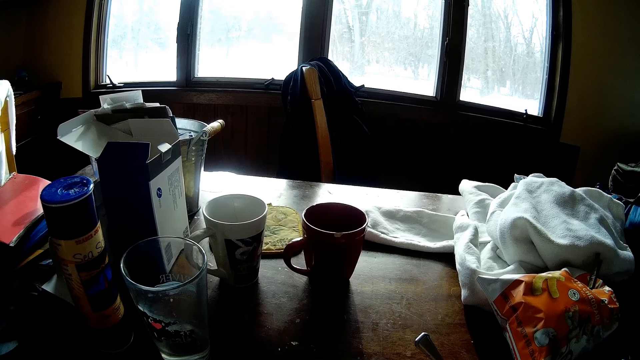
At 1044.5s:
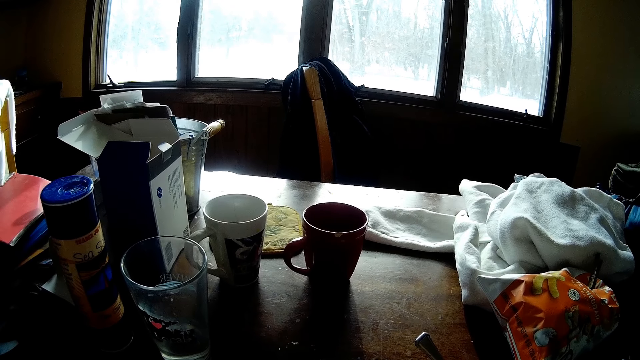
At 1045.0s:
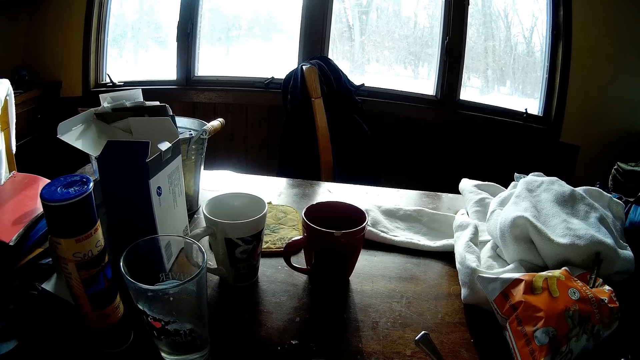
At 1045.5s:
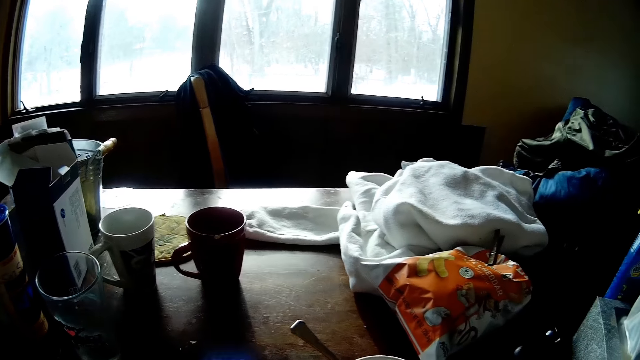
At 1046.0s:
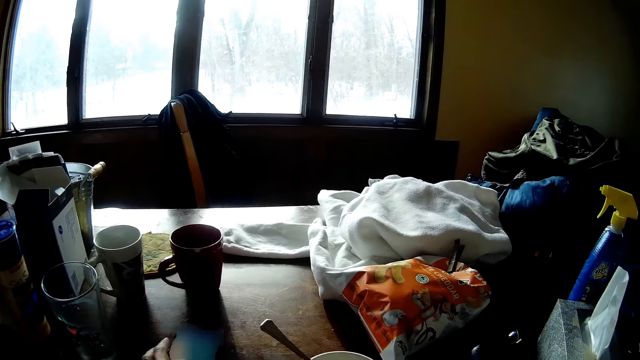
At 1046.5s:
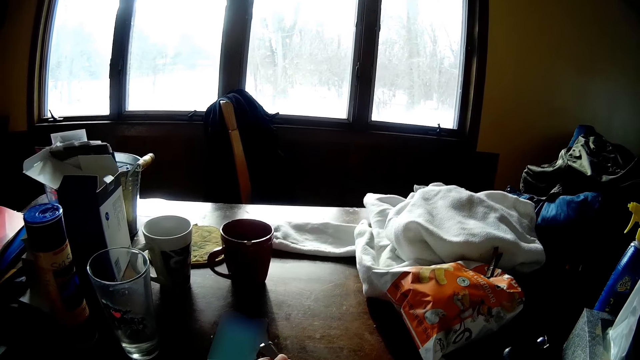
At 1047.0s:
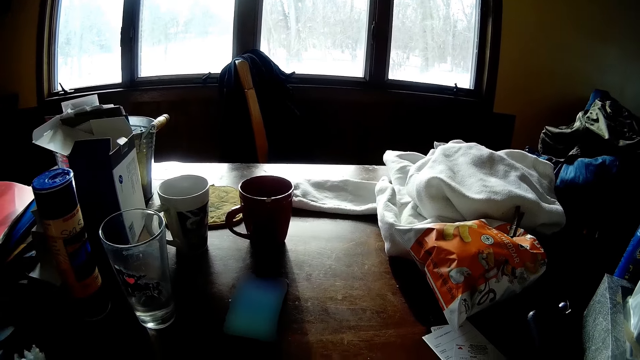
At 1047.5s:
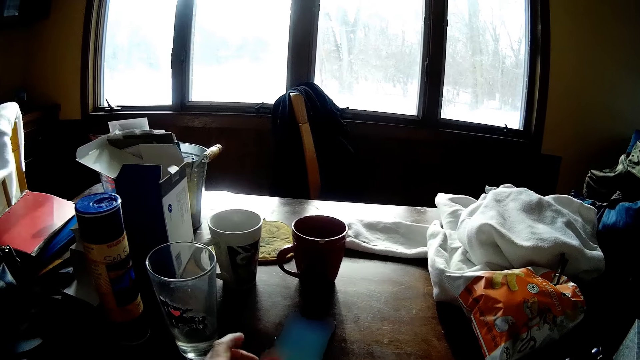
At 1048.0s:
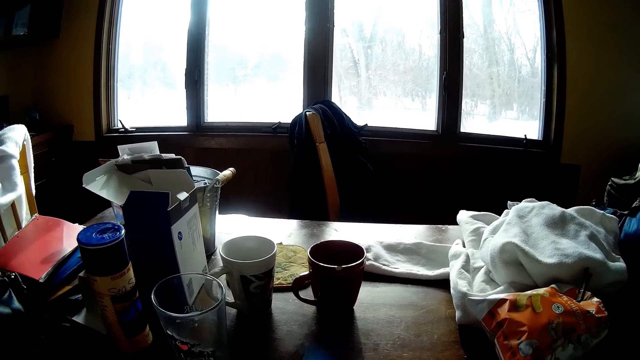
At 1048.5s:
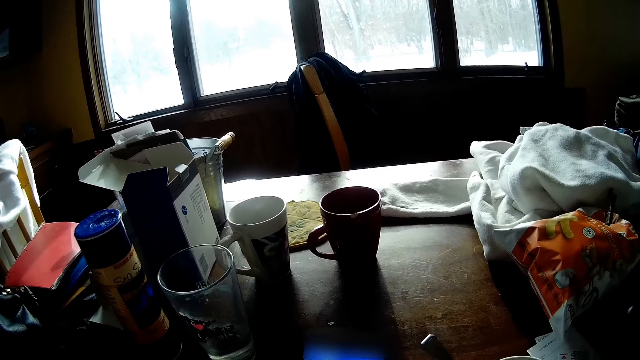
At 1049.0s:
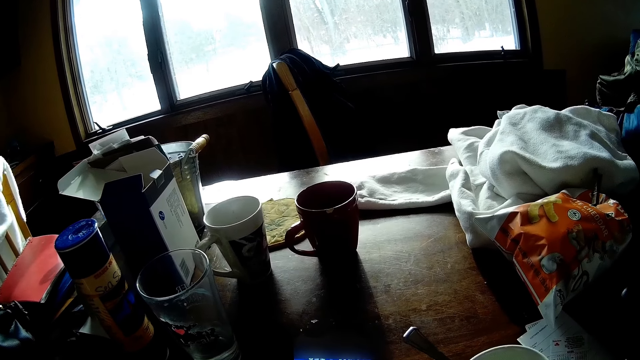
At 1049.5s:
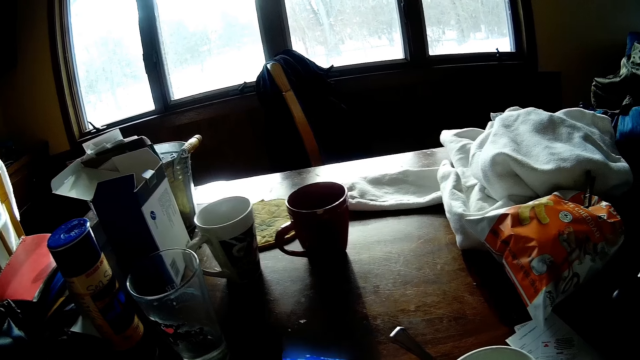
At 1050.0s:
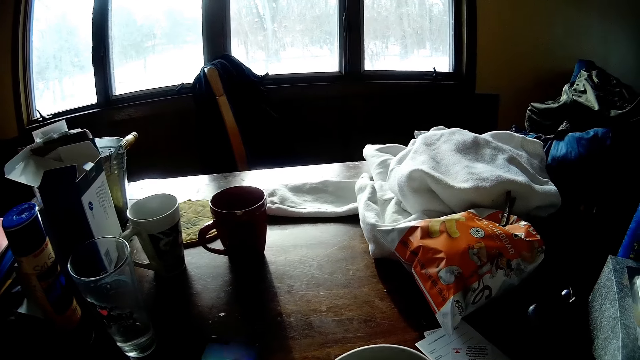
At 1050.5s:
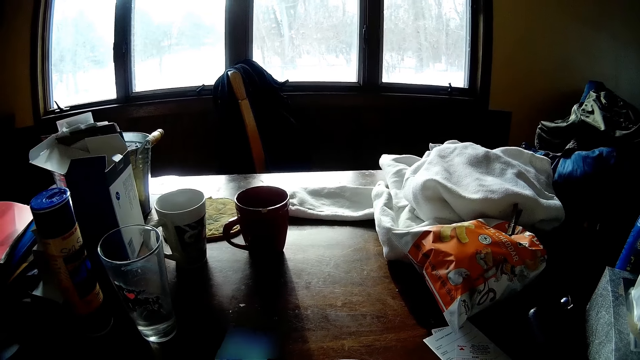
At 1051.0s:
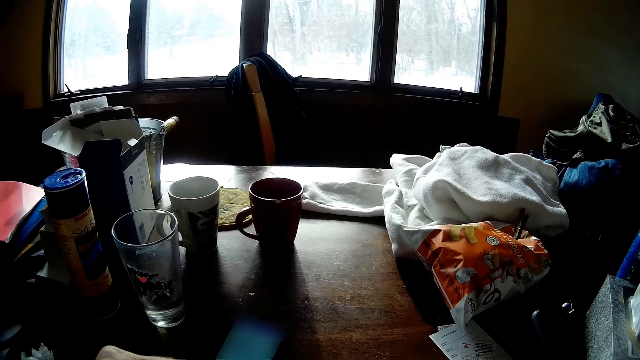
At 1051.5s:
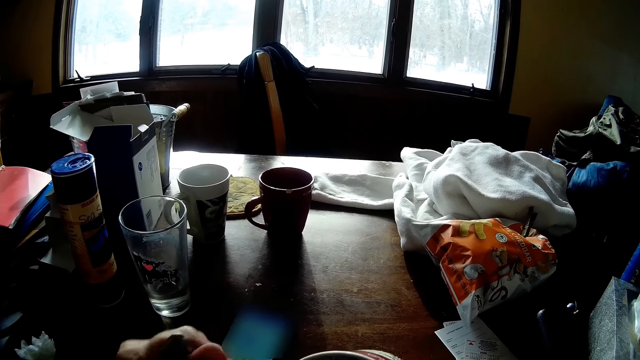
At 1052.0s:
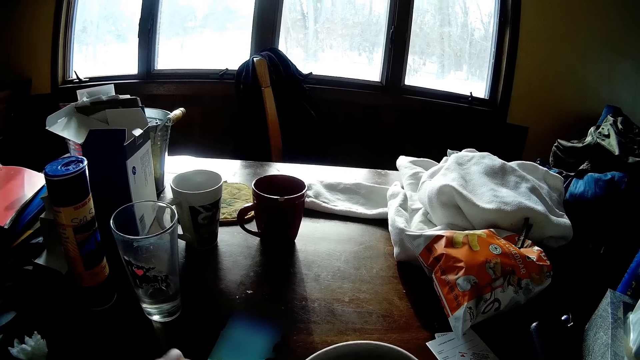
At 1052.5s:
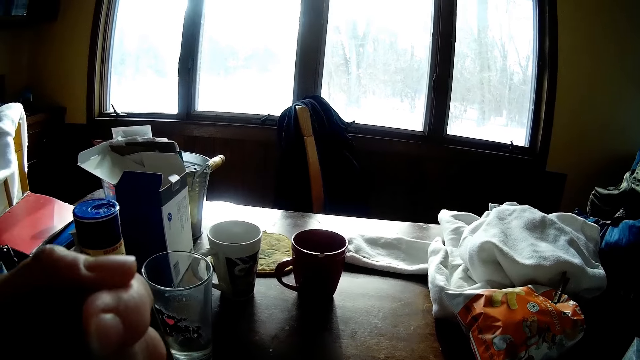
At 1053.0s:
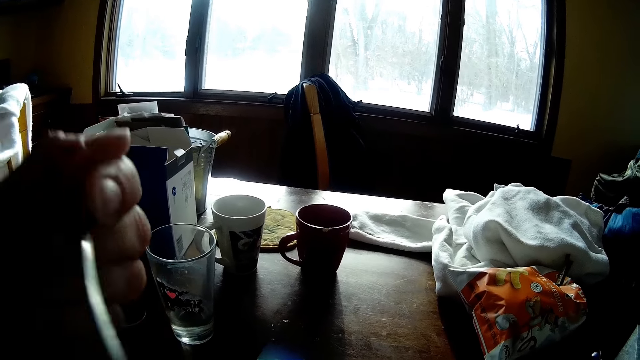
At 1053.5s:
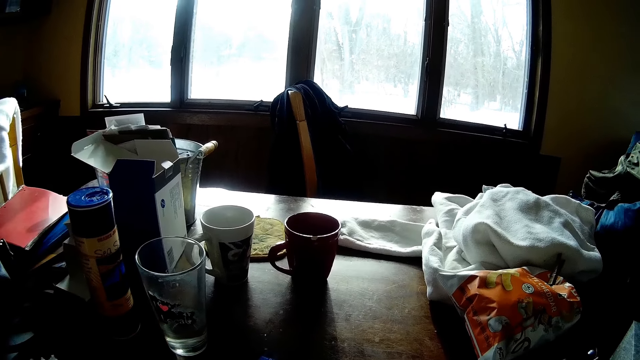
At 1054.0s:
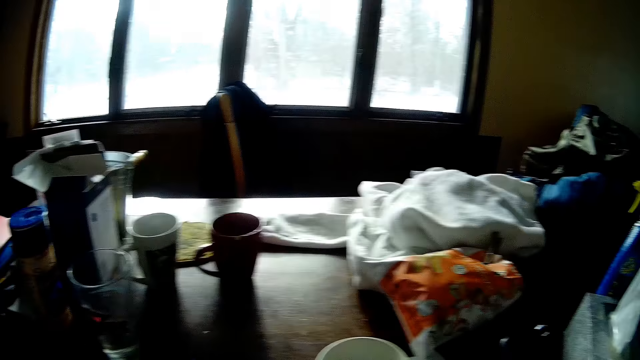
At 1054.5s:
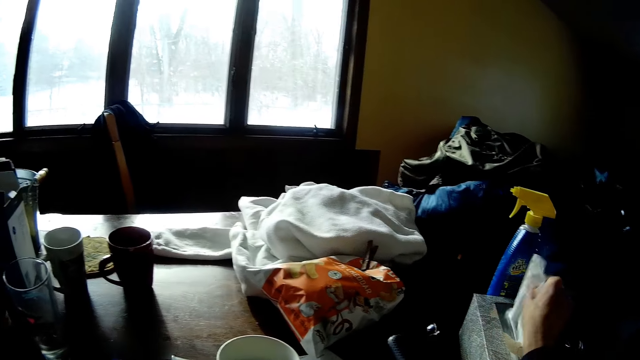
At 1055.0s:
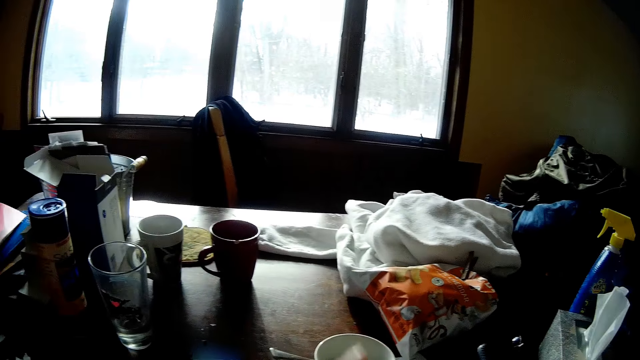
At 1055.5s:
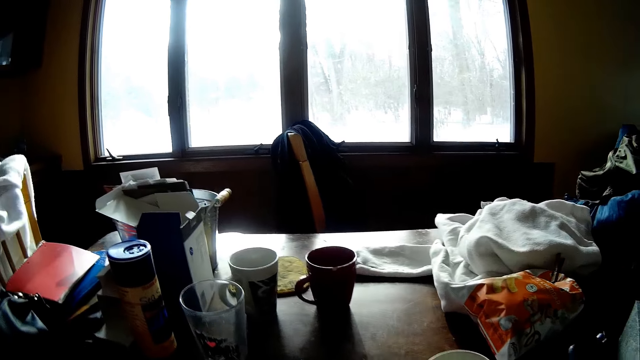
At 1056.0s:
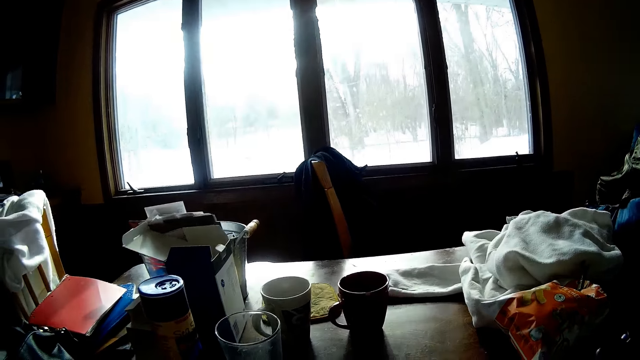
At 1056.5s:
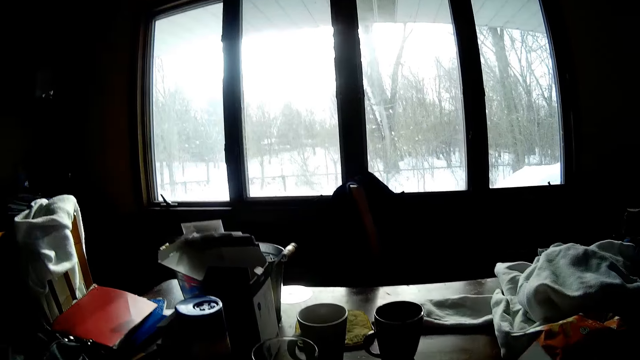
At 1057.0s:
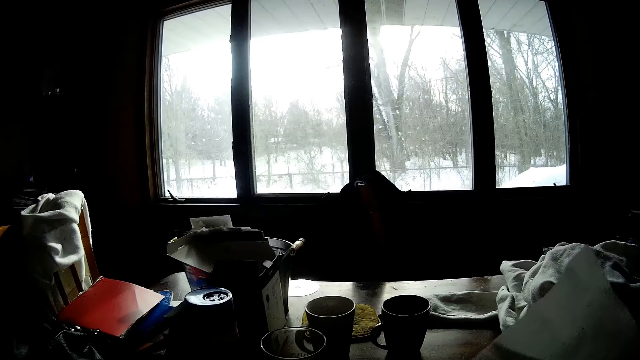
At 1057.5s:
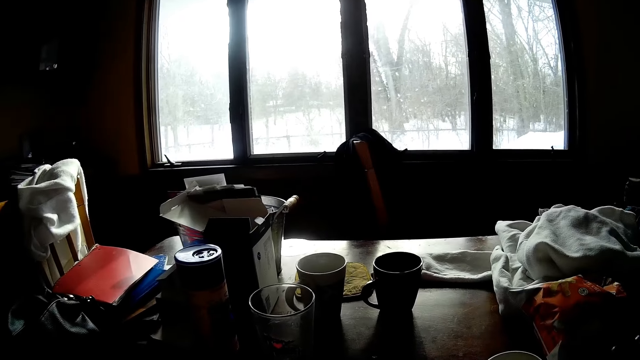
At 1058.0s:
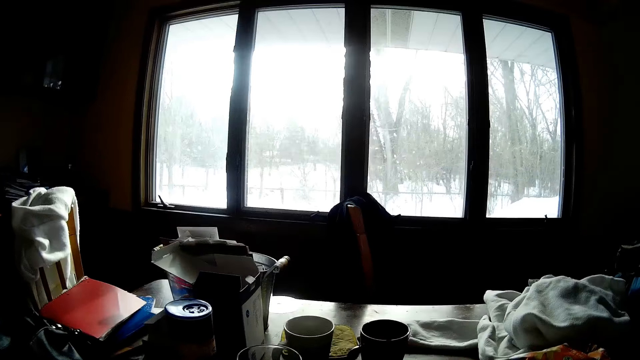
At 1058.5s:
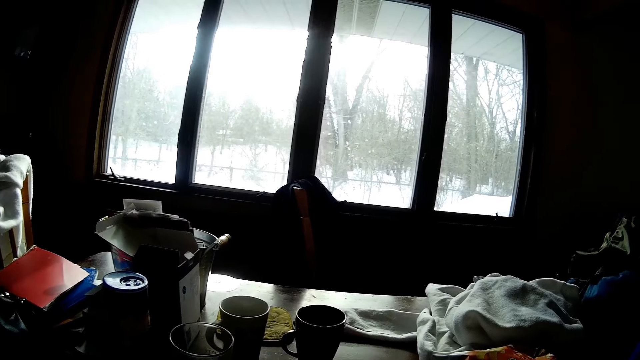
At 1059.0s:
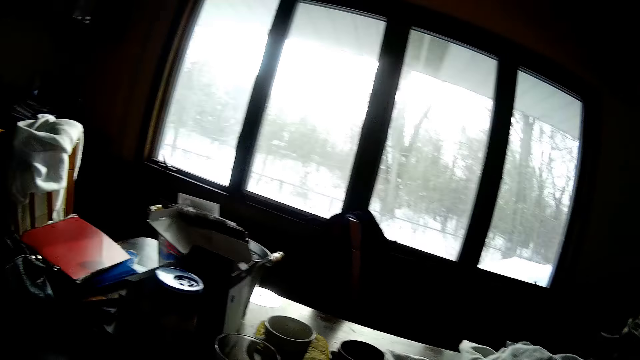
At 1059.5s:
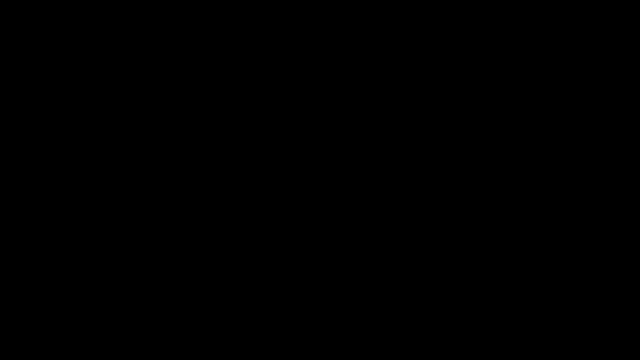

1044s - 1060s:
The camera wearer drops the phone on the dining table with his left hand. He holds the spoon in his left hand. He picks food from the table. He picks up the phone with his left hand from the table. He uses the phone. He drops the phone on the dining table with his left hand. He eats food with the spoon in his left hand. He grabs a tissue from the box on the dining table with his right hand.

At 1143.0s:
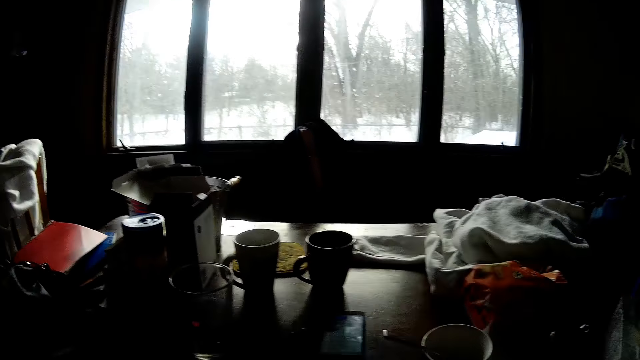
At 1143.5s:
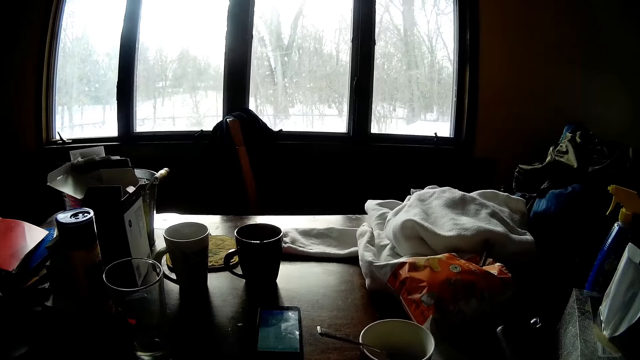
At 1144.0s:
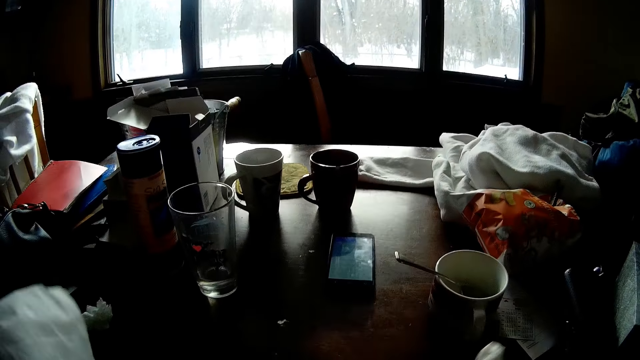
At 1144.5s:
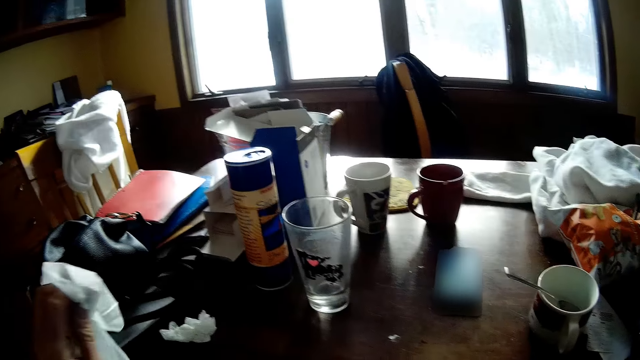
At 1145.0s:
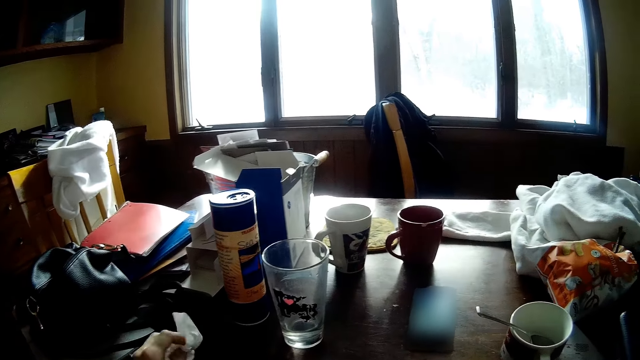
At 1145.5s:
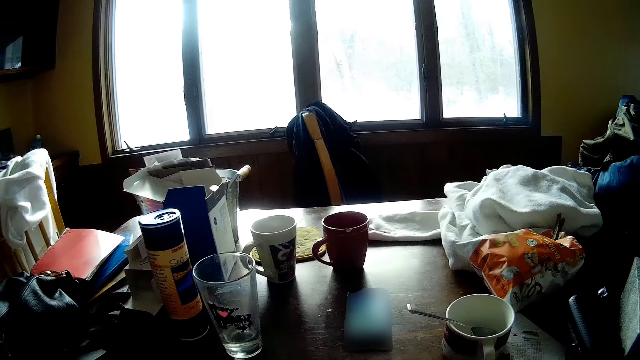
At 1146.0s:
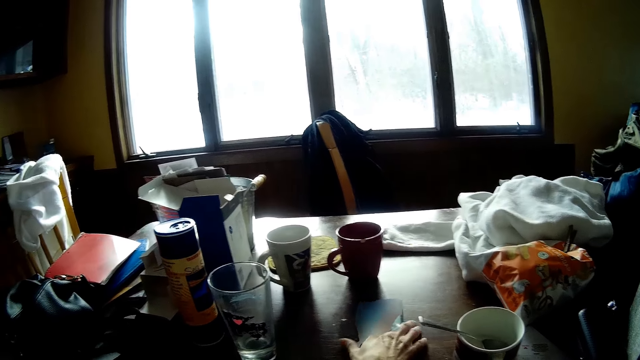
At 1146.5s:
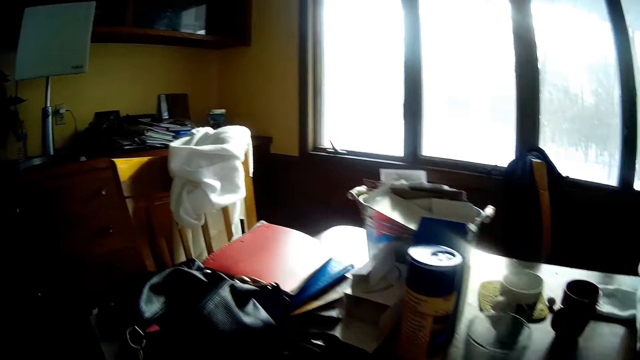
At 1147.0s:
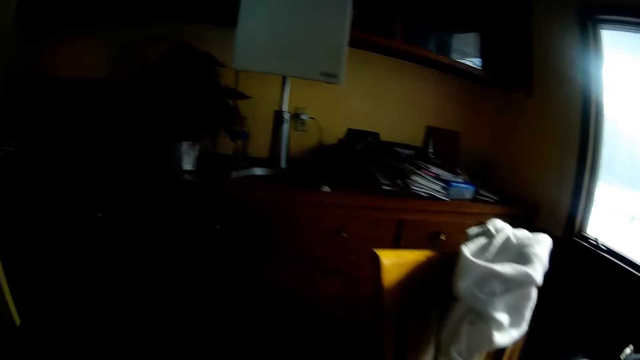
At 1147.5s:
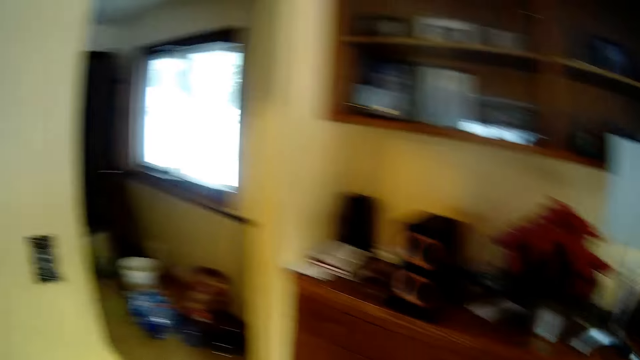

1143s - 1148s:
The camera wearer wipes the glass with the serviette. She drops the paper towel on the table with her right hand. She picks the phone on the table with her right hand.
